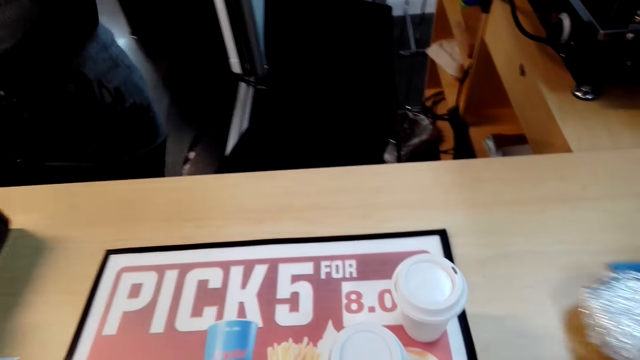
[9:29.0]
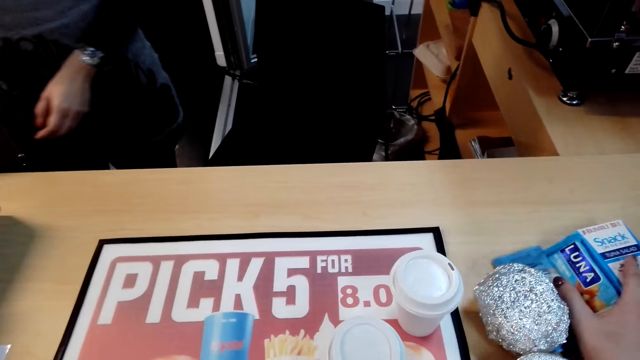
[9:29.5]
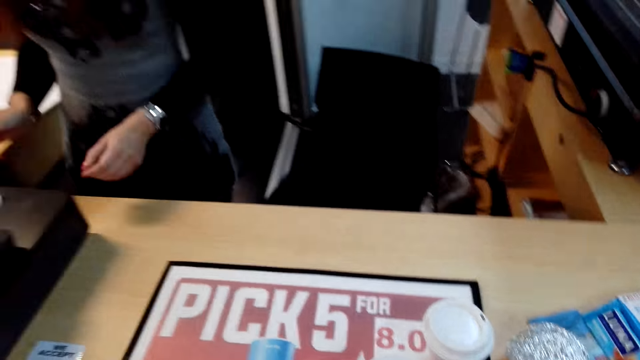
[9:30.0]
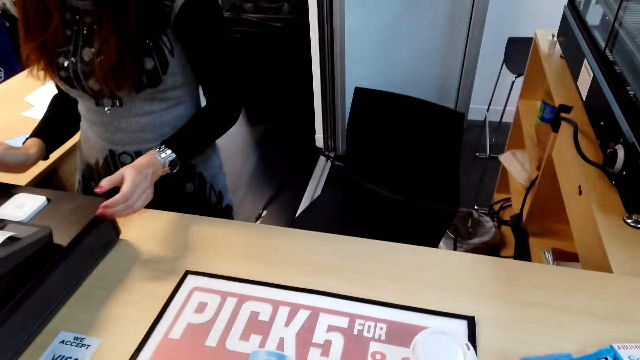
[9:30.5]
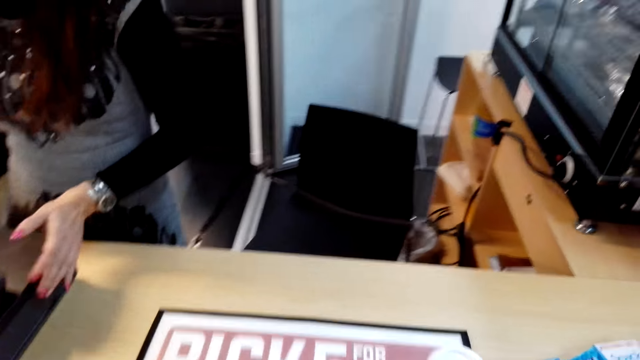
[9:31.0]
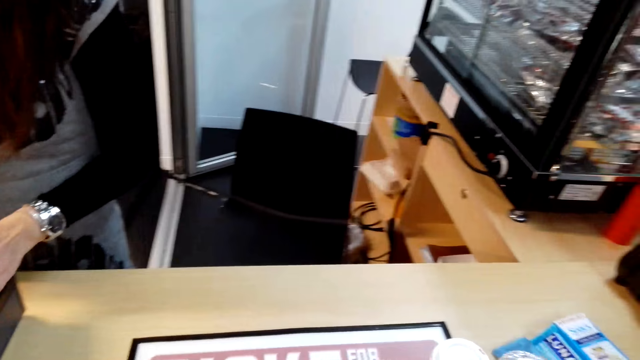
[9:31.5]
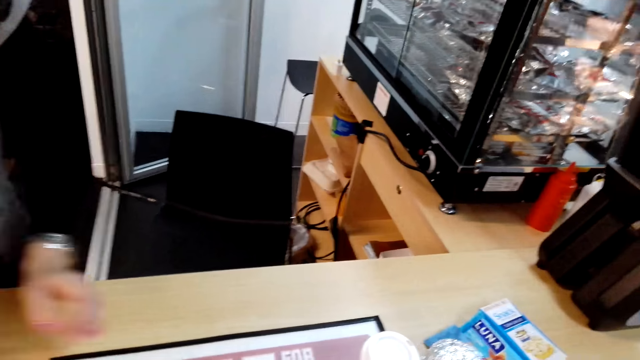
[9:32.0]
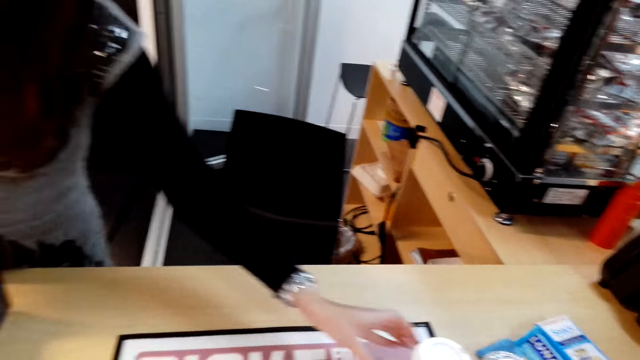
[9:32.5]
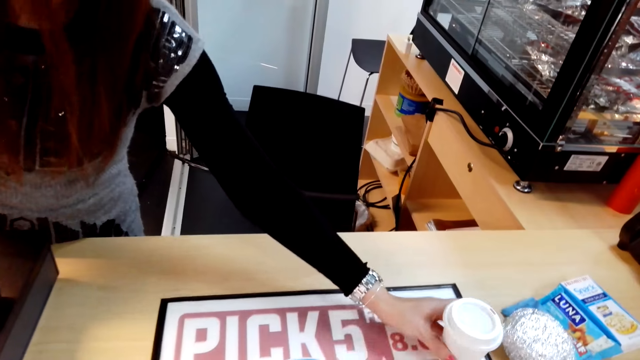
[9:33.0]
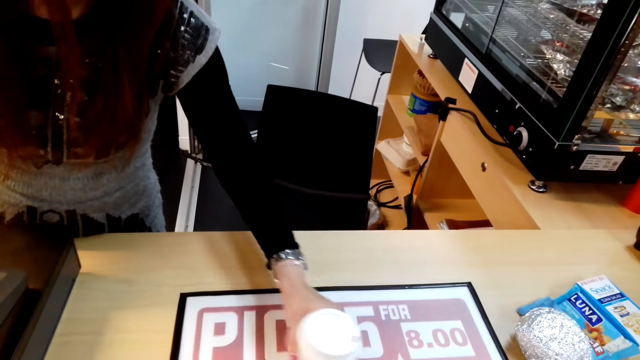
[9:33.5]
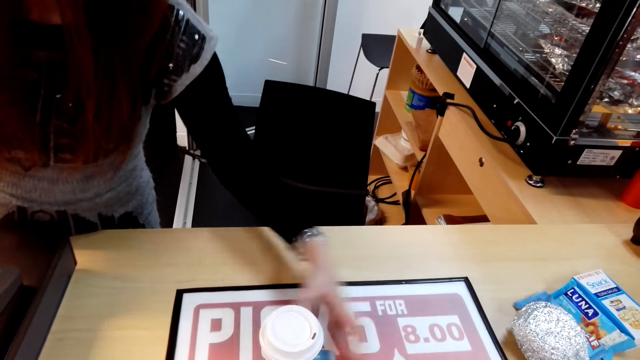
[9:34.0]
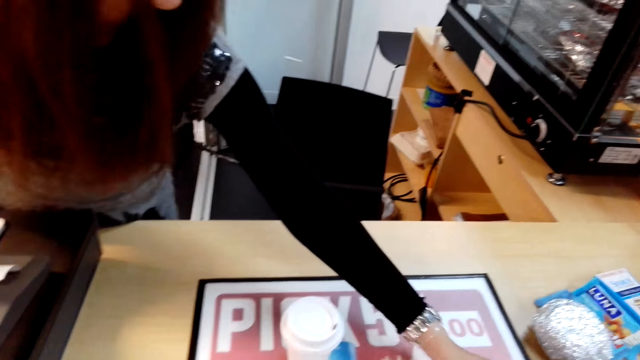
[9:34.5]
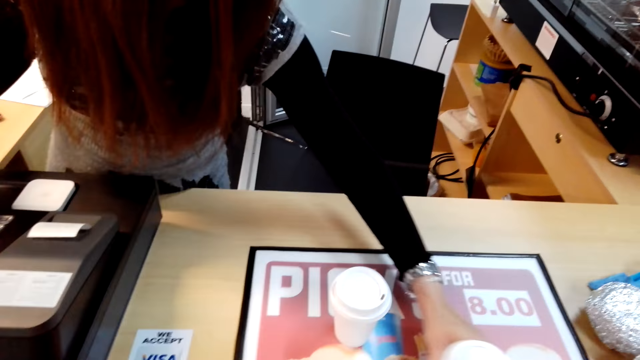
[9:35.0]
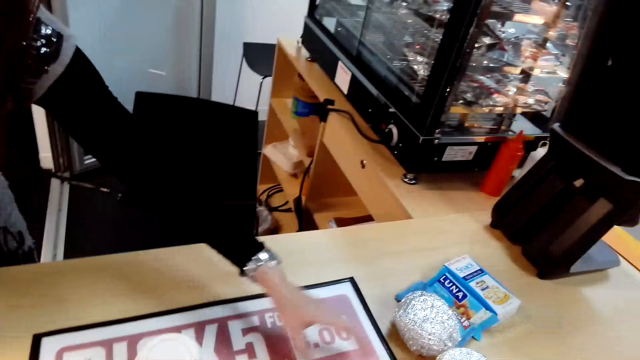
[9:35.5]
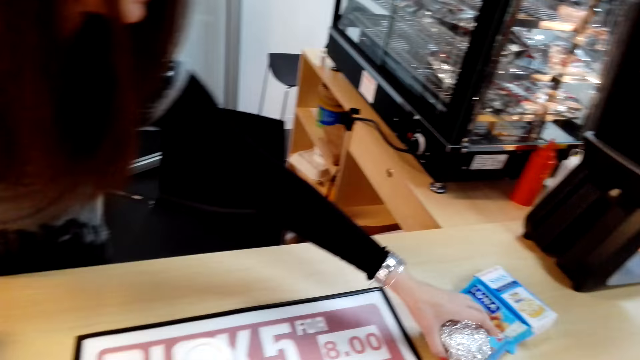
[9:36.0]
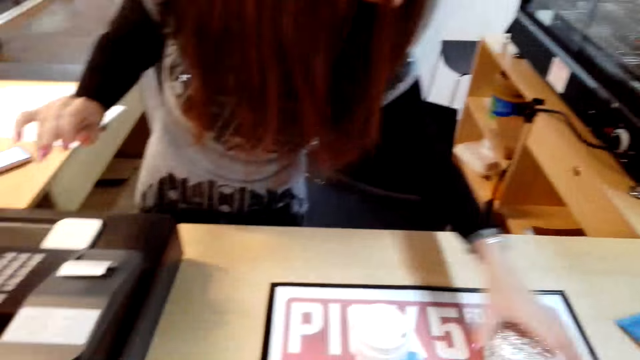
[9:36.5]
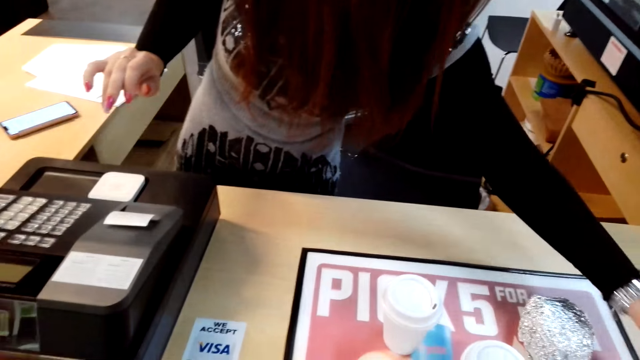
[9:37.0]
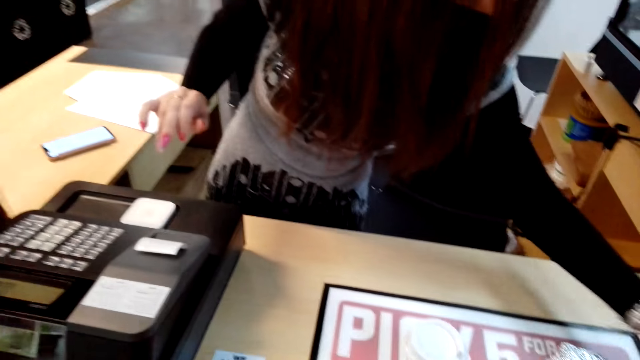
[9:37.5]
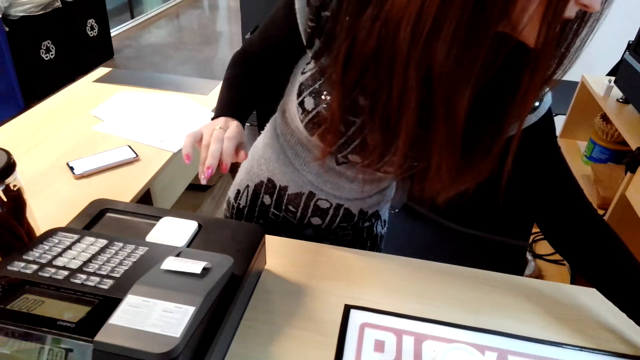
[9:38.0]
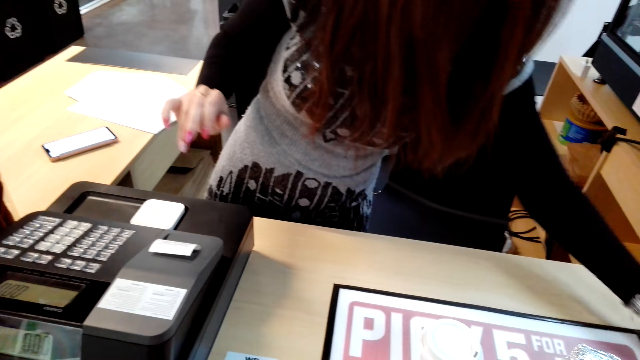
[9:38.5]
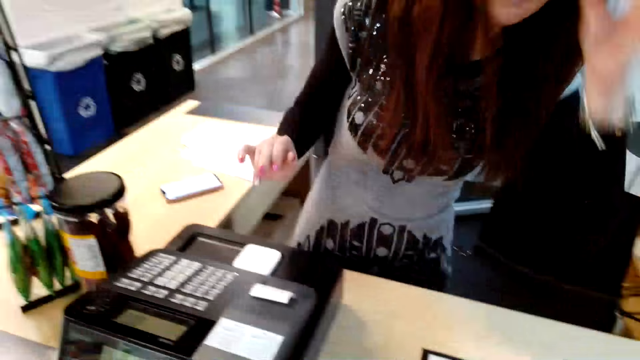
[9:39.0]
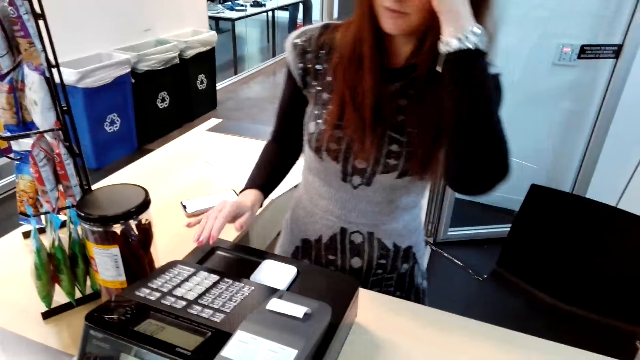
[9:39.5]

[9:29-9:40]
The camera wearer moves items on the table. A lady picks up coffee on the table. The lady pulls food items closer. The lady moves an item.

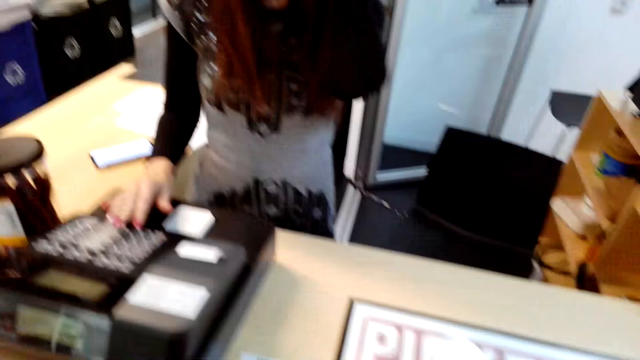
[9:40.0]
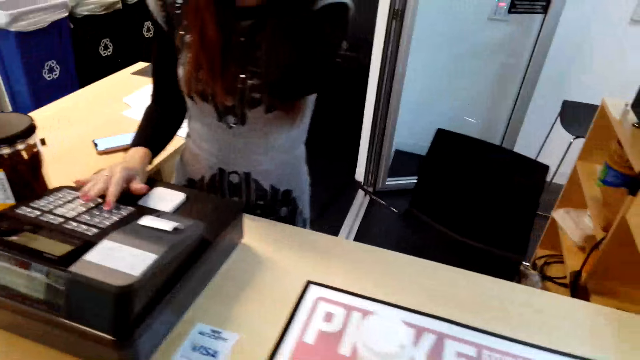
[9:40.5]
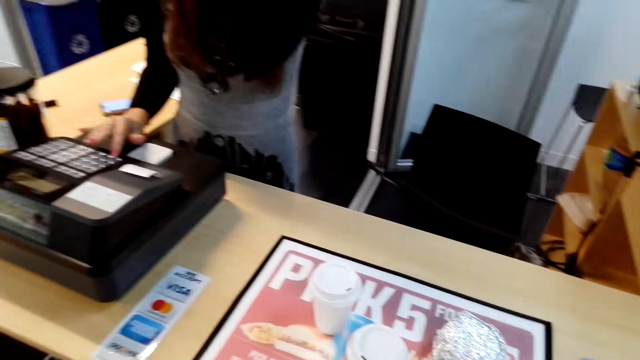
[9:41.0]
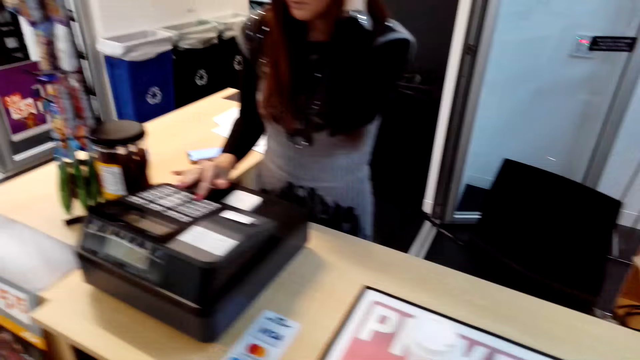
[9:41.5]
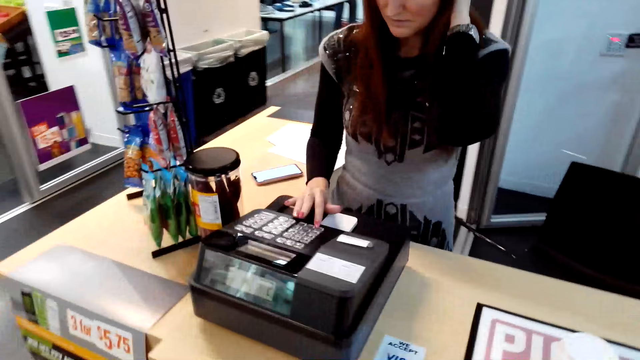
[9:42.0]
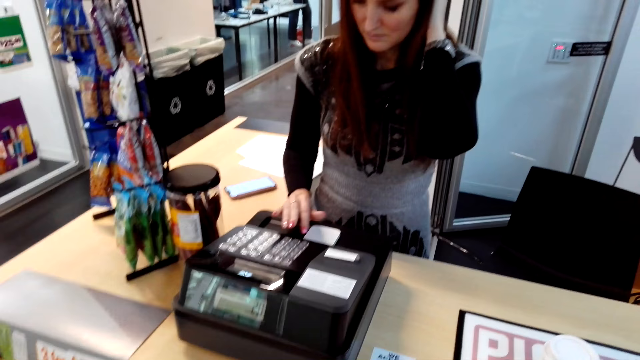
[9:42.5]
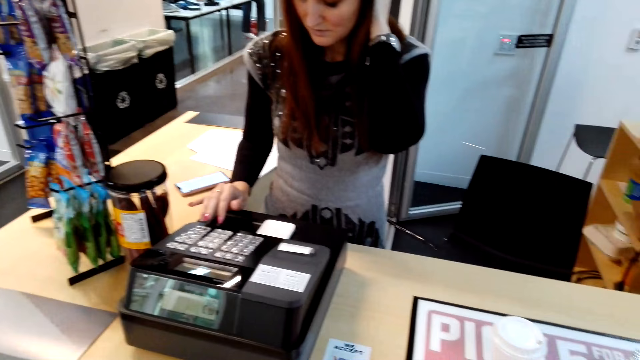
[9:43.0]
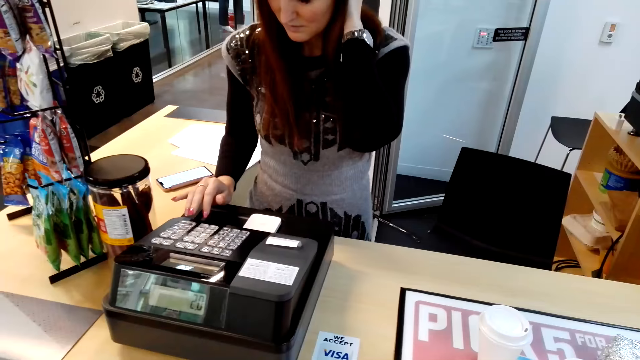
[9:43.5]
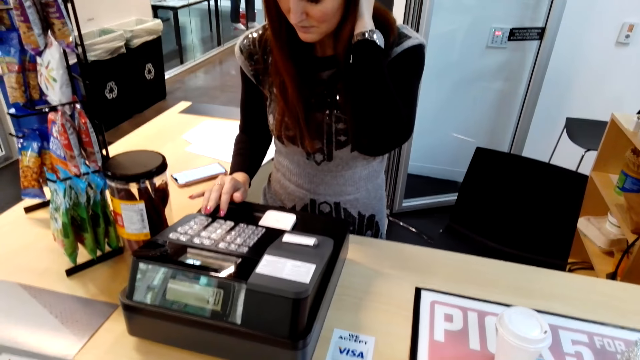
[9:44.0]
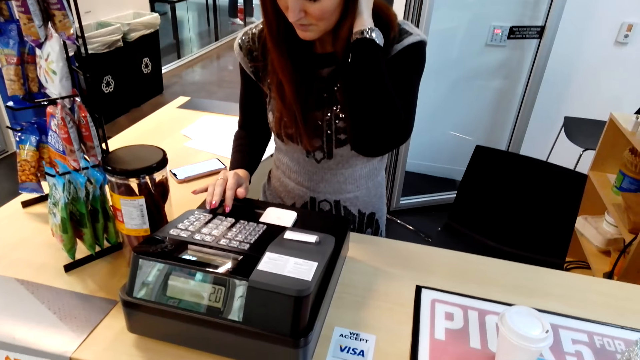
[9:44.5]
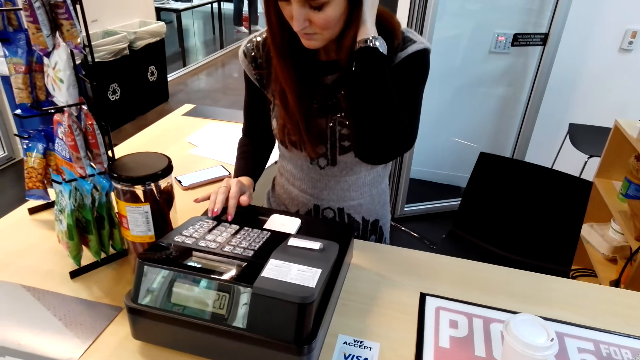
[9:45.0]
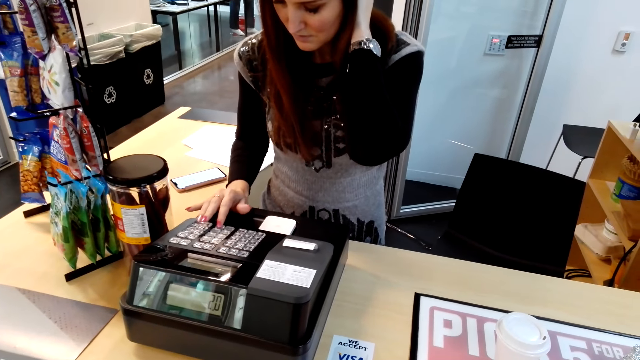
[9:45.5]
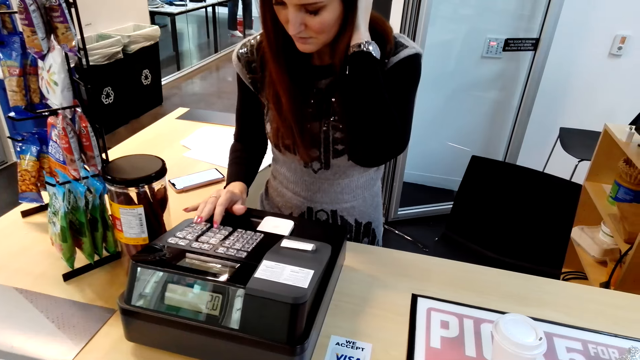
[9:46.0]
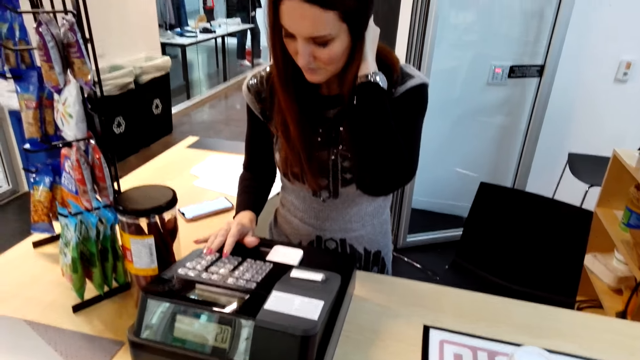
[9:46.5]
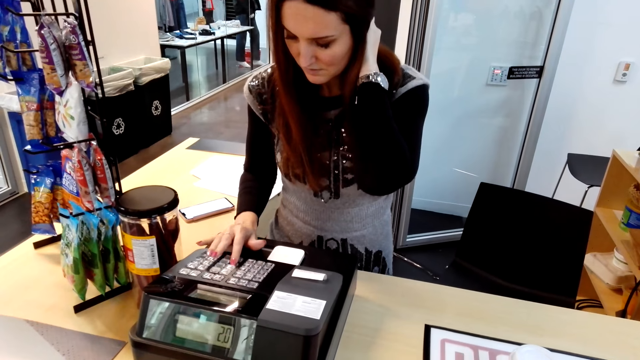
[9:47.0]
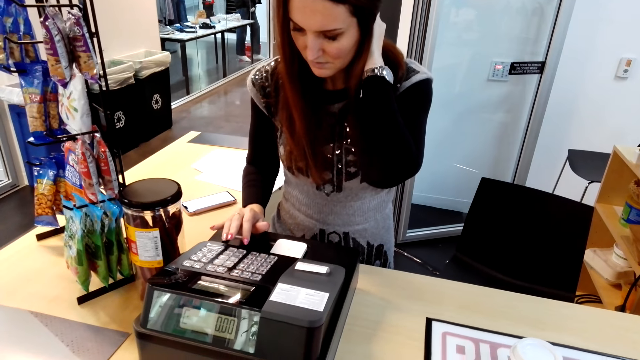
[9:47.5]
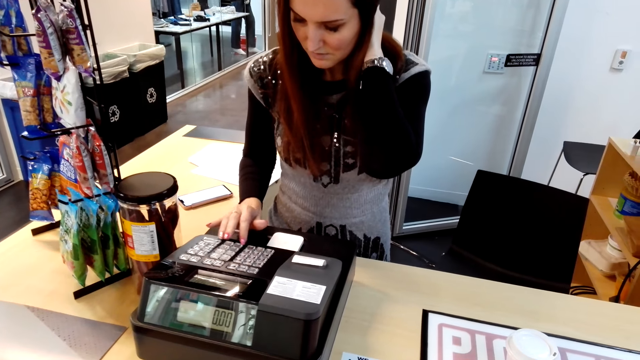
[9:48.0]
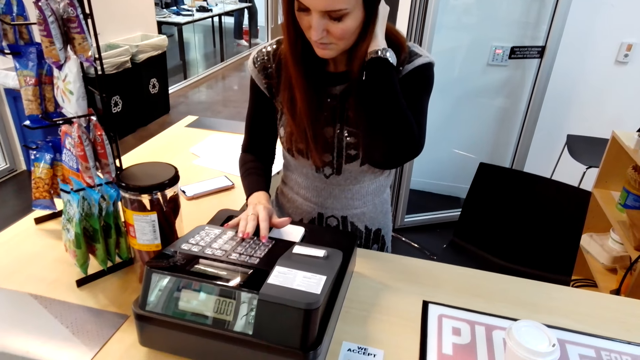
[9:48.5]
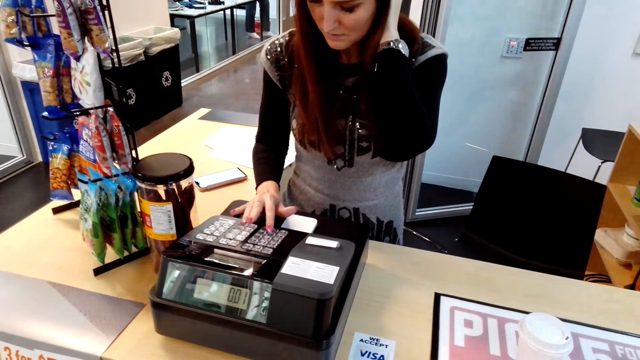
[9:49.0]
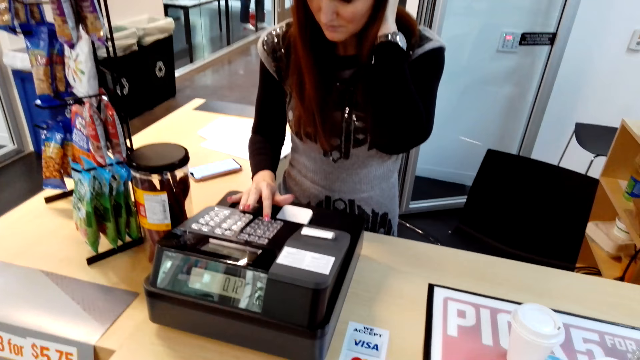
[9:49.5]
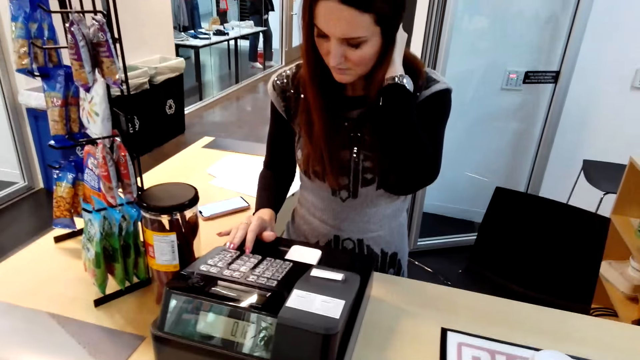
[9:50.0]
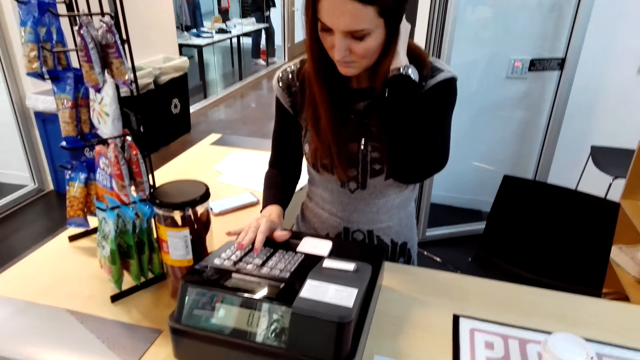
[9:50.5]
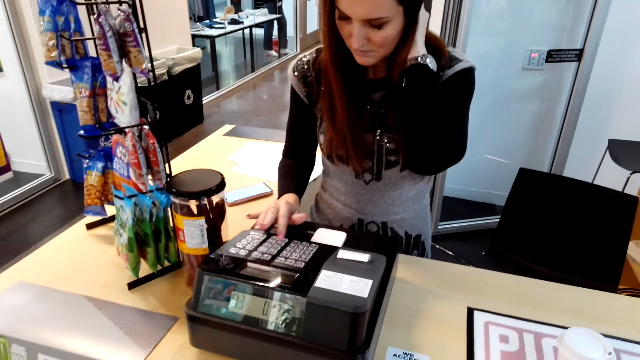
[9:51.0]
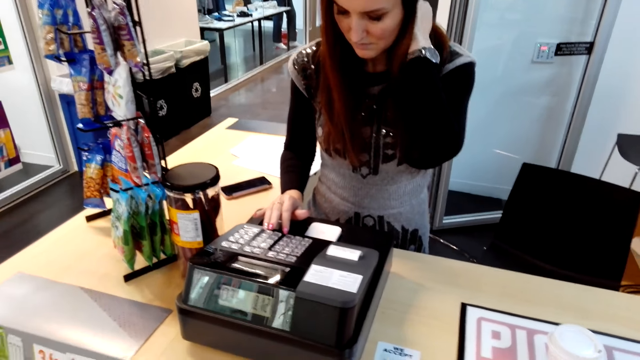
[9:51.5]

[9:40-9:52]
The cashier types on the billing machine.
